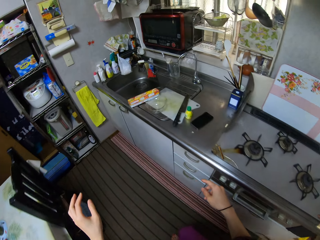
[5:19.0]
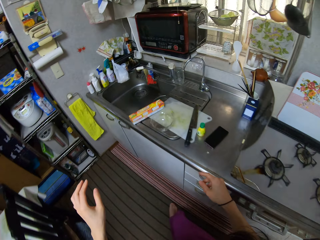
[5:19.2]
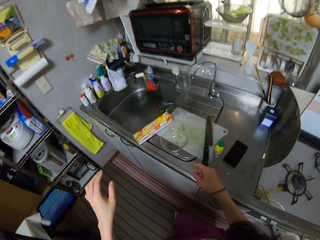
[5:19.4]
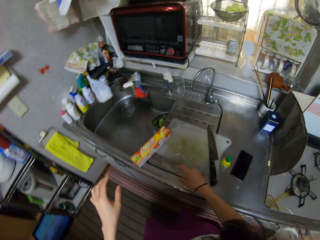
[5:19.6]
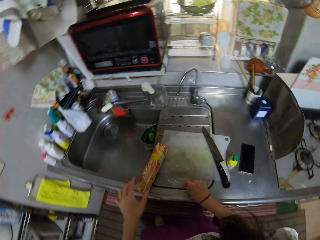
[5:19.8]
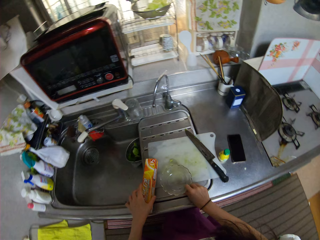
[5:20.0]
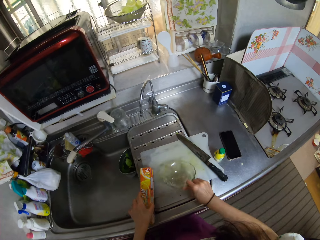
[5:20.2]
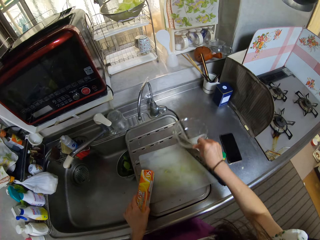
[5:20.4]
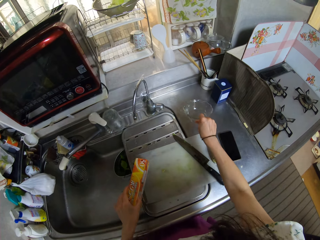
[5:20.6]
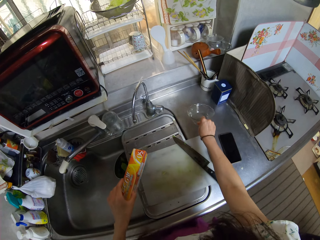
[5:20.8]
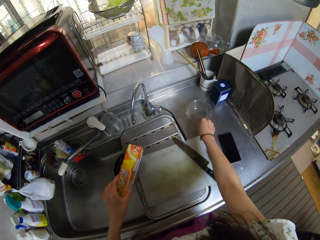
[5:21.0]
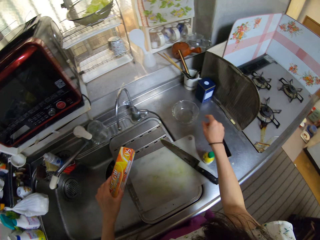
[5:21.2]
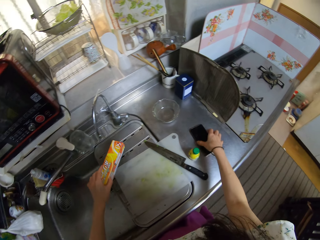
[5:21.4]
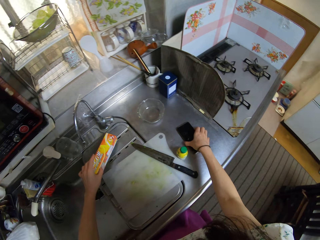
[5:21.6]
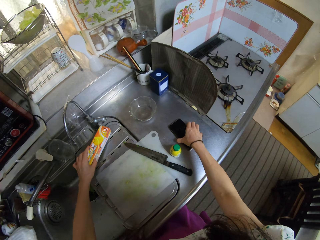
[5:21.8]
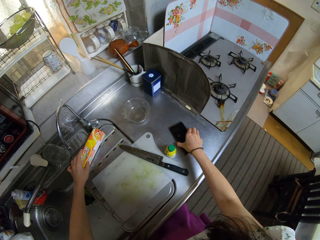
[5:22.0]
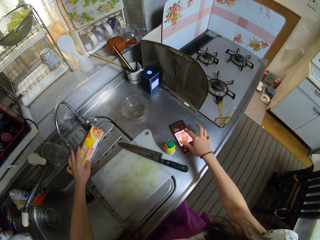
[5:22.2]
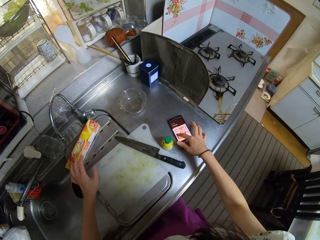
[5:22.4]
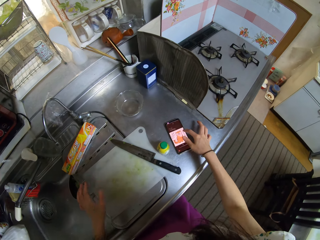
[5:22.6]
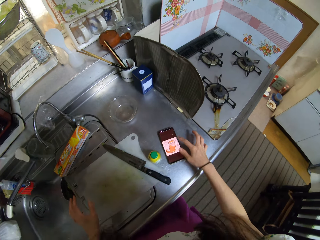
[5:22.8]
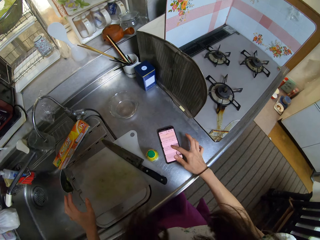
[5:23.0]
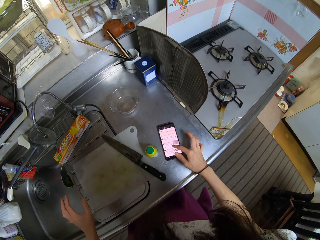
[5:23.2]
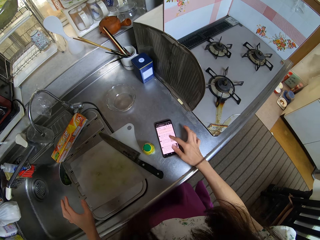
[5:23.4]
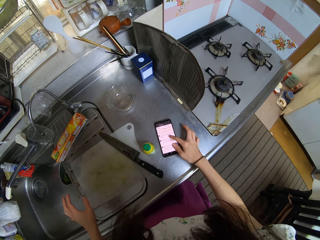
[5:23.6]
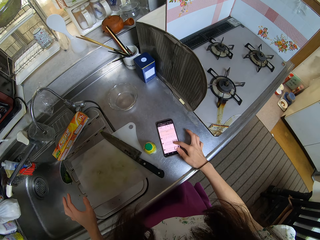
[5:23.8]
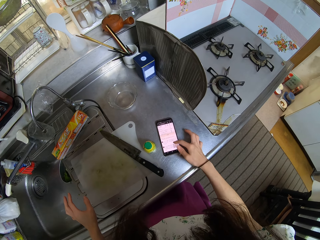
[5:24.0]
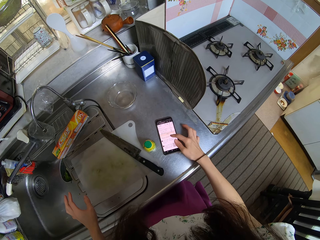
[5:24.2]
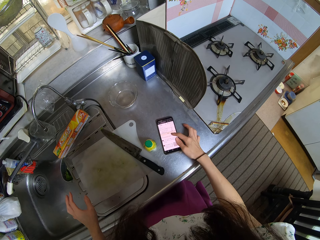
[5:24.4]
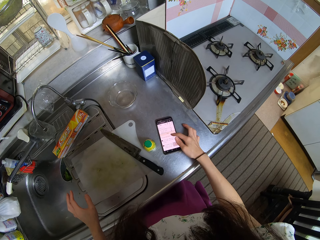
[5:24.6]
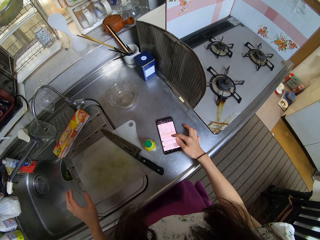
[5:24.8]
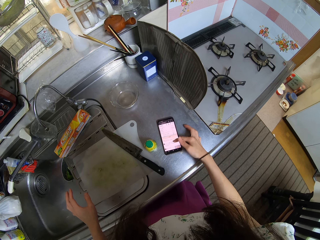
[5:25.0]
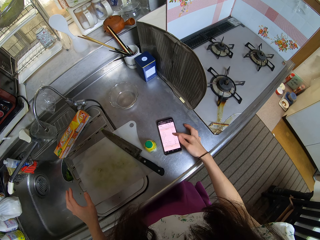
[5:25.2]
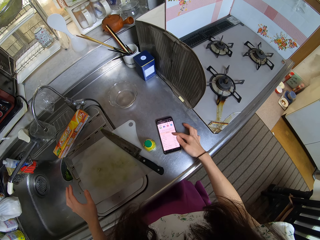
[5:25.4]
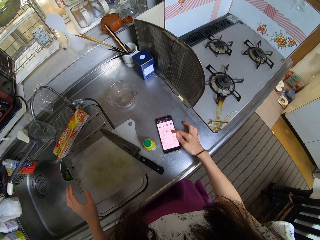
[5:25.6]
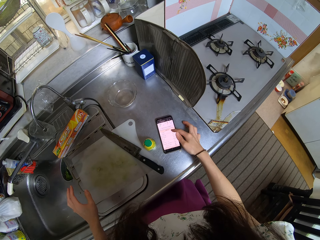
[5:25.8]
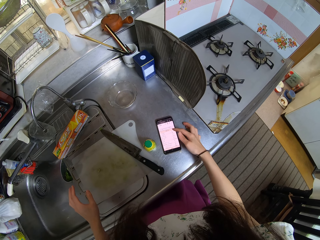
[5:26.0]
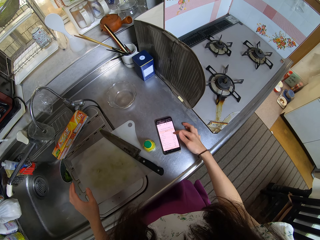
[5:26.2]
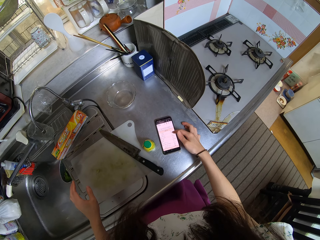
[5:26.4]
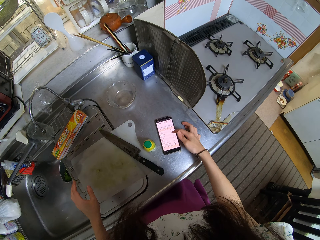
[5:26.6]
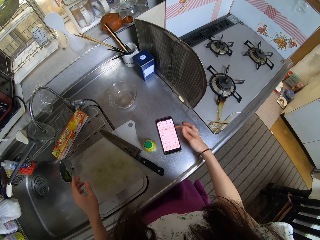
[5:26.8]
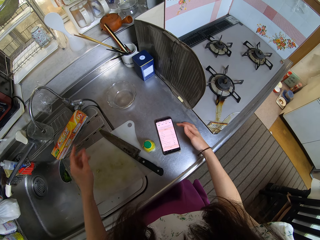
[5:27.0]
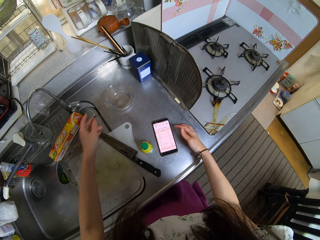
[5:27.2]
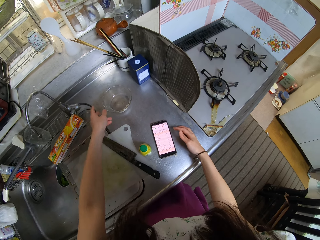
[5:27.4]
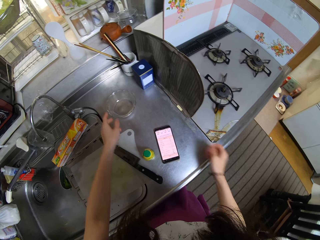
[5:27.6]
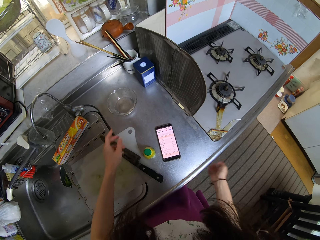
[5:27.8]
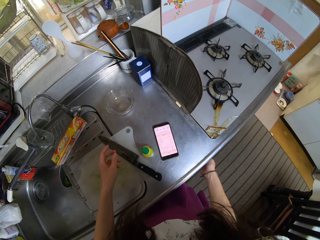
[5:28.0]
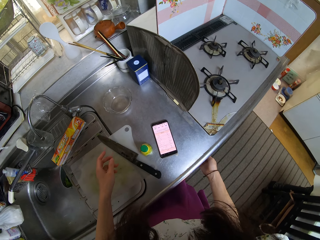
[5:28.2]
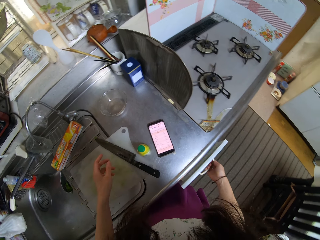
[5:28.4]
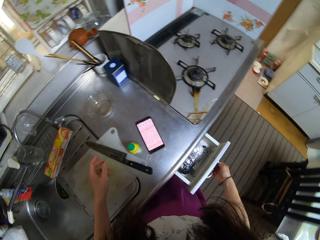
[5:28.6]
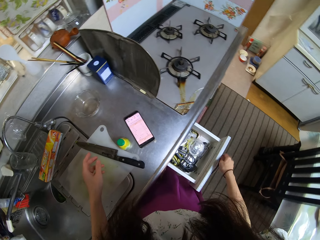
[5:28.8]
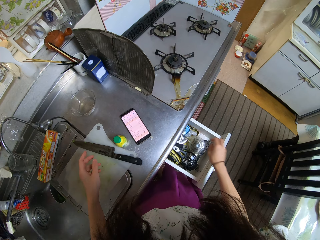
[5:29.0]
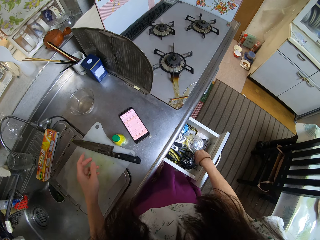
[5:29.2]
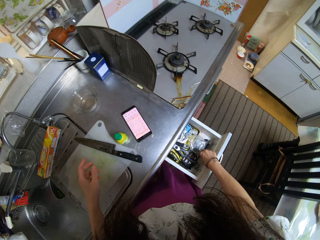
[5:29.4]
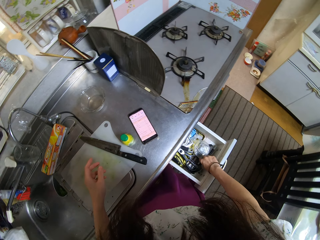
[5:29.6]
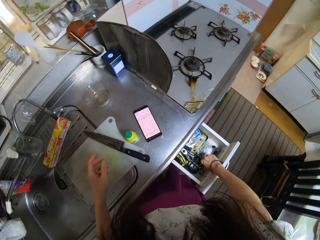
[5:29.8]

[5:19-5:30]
The camera wearer walks in the kitchen. She picks up the second bowl from the sink. She picks up a pack of plastic wraps from the sink. She drops the bowl on the far end of the counter. She turns on a phone on the counter. She drops the pack of plastic wraps on the sink. She presses the phone with her finger. She swipes the phone's screen. She opens a drawer.

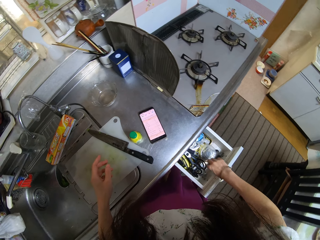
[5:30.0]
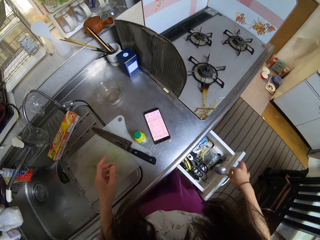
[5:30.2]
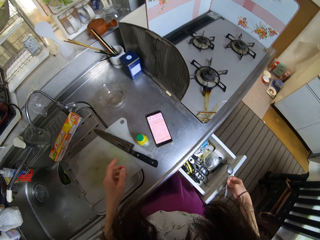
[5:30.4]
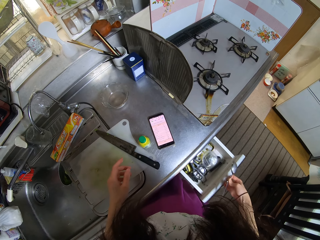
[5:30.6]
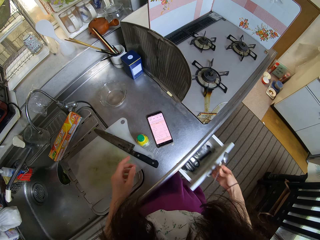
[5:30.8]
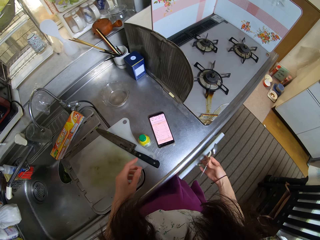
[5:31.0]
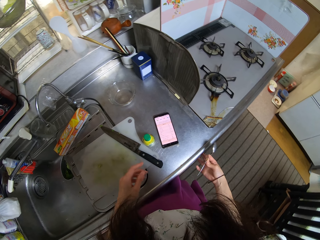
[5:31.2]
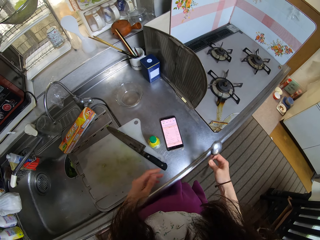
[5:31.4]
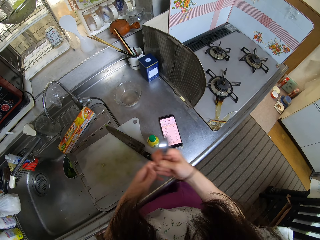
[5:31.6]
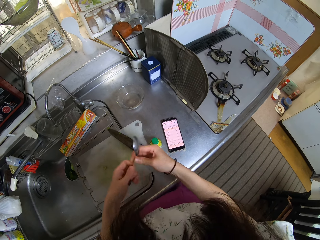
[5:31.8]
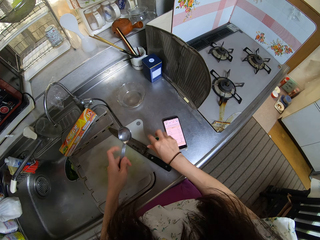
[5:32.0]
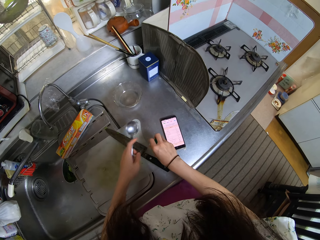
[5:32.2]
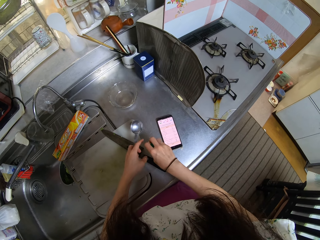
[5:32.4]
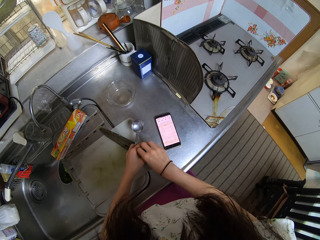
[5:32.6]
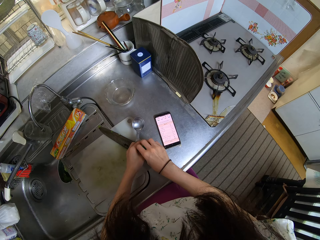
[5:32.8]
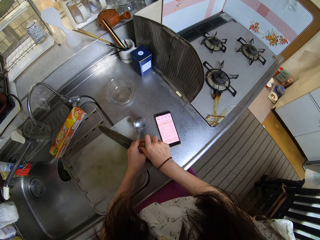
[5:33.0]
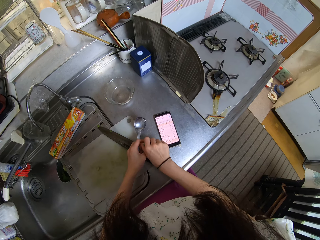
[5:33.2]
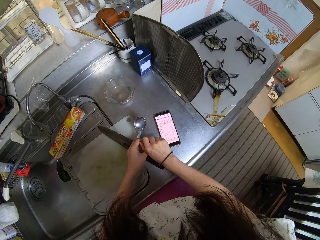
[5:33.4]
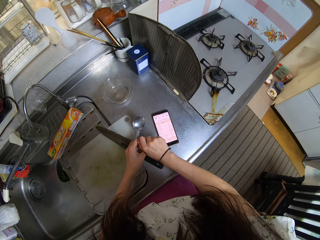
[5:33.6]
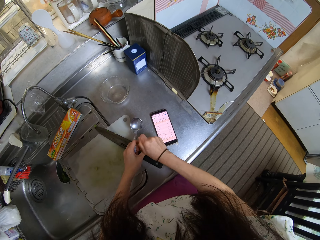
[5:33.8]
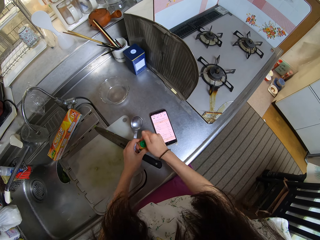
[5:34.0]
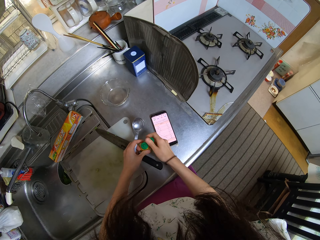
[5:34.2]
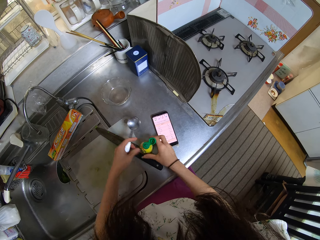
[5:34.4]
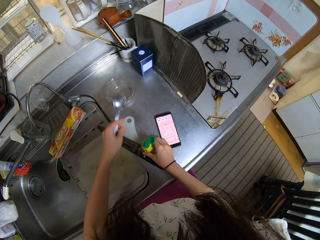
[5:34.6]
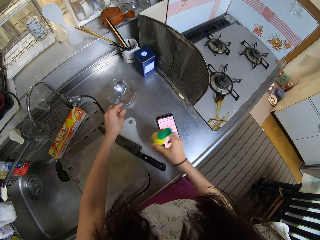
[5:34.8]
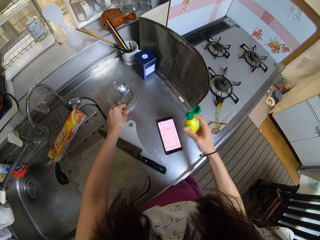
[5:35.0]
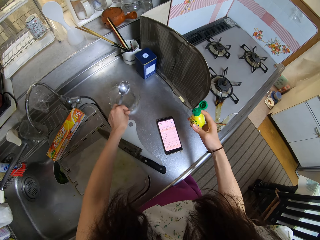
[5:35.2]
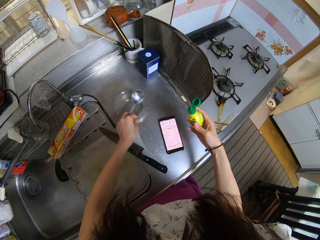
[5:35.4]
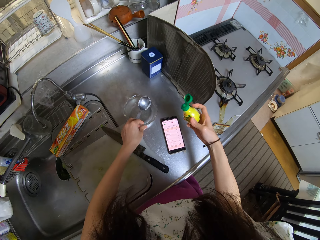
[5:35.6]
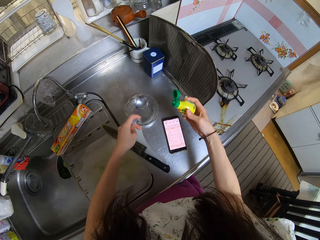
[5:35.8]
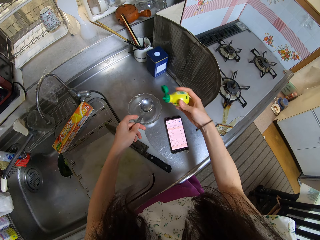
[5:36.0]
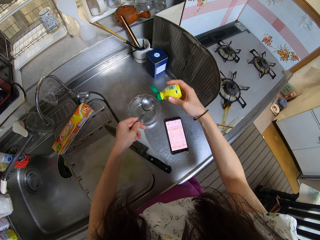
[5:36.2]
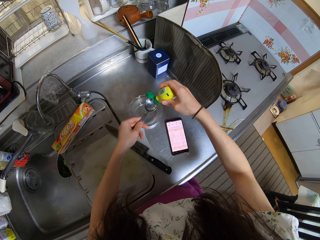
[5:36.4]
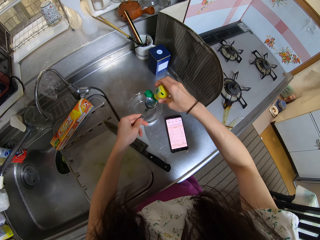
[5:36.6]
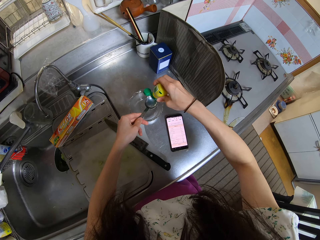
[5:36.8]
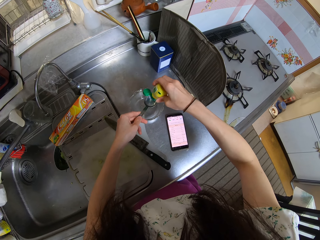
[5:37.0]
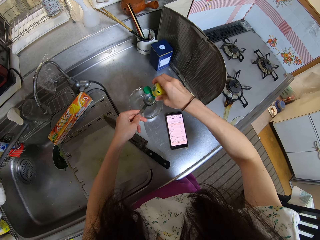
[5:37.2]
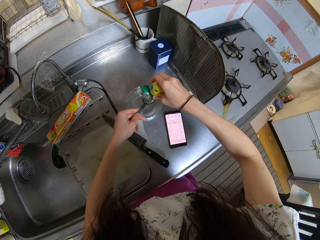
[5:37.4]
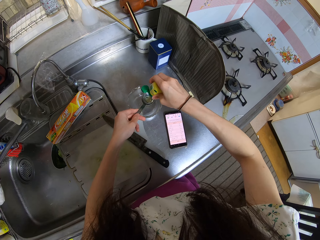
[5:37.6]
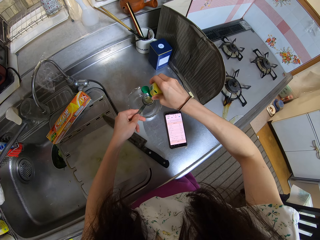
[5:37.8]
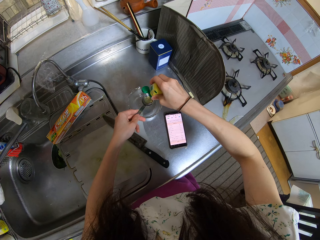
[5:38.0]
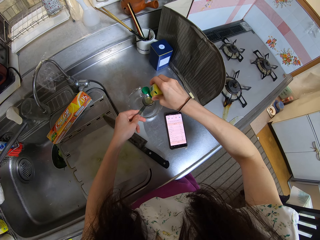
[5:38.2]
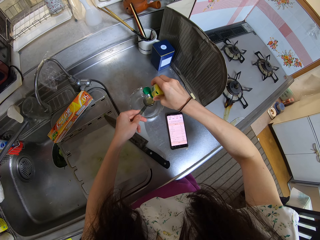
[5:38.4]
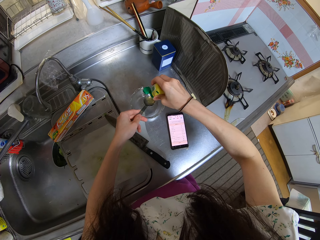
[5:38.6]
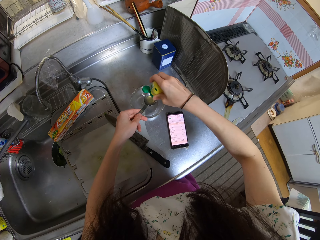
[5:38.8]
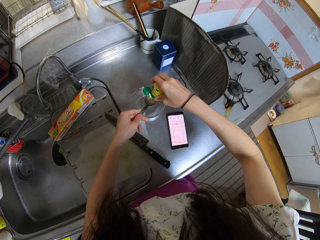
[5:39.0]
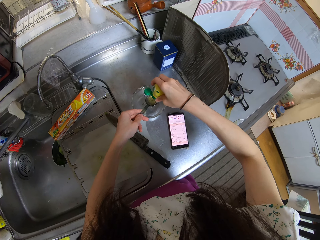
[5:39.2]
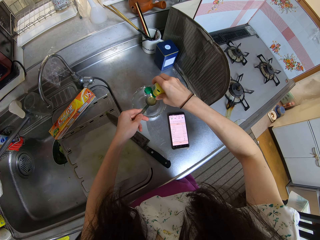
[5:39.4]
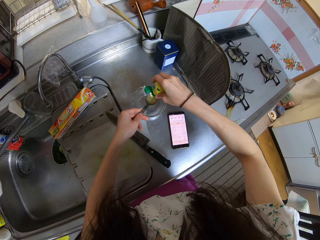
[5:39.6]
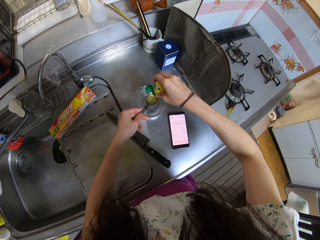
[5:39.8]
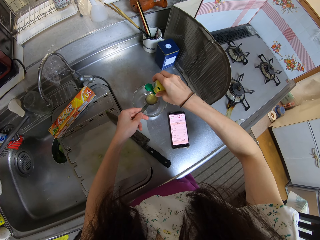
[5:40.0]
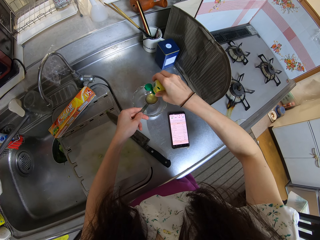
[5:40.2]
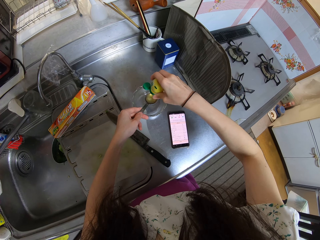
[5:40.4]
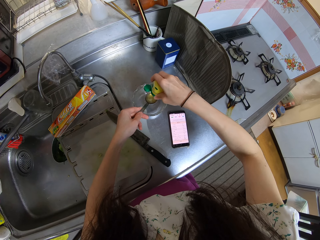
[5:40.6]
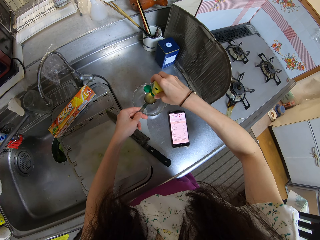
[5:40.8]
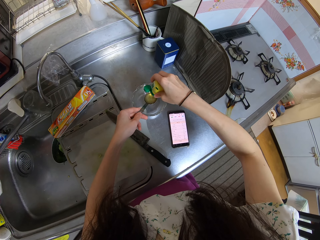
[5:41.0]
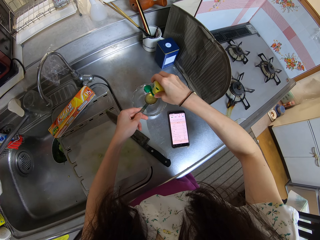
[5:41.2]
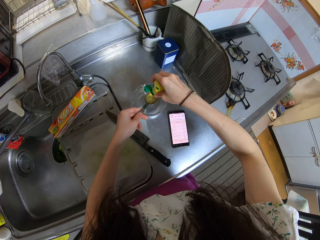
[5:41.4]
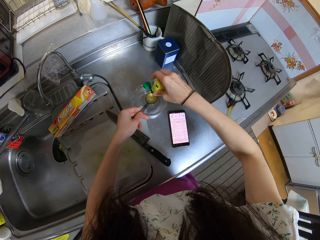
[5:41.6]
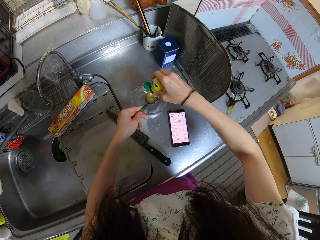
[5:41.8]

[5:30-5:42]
The camera wearer takes out a spoon from the drawer. She closes the drawer. She moves the spoon to her left hand. She holds a bottle from the counter. She opens the bottle. She picks up the bottle from the counter. She moves the bowl backwards on the counter. She pours the liquid in the bottle in the spoon.
